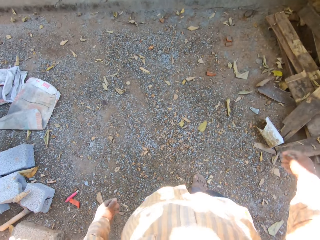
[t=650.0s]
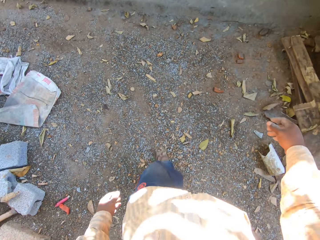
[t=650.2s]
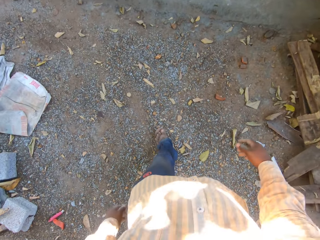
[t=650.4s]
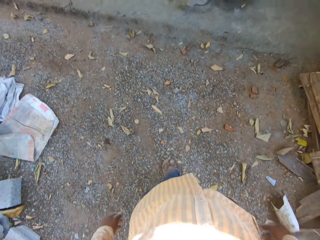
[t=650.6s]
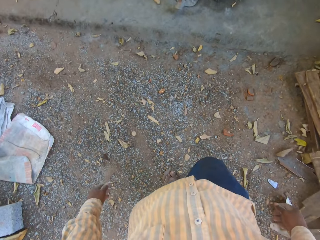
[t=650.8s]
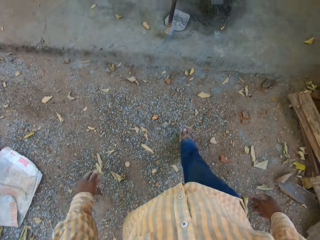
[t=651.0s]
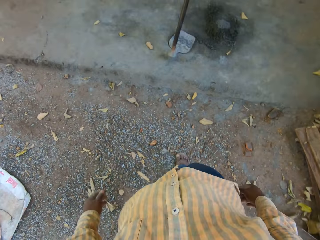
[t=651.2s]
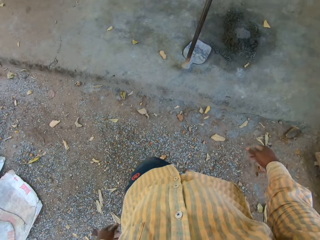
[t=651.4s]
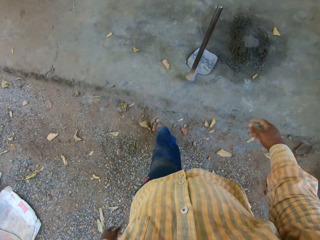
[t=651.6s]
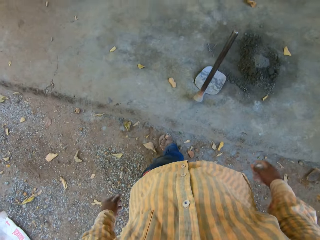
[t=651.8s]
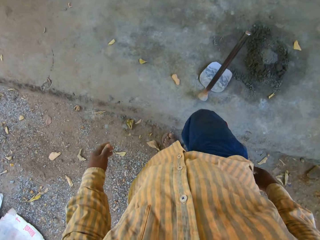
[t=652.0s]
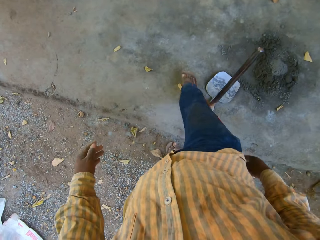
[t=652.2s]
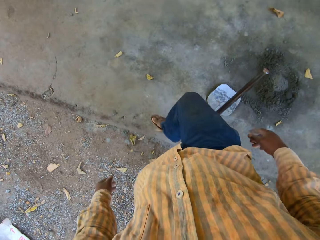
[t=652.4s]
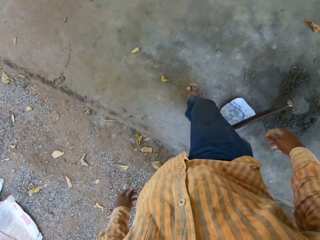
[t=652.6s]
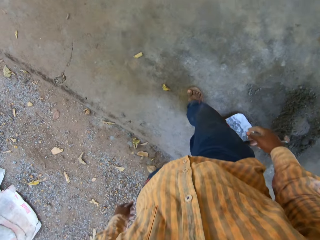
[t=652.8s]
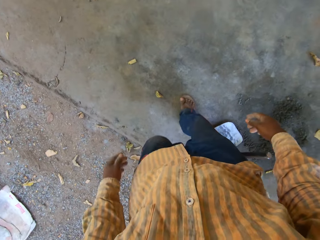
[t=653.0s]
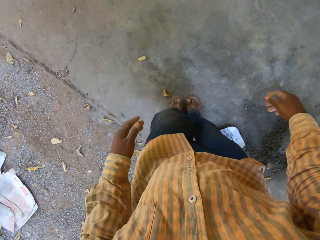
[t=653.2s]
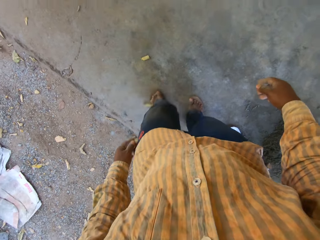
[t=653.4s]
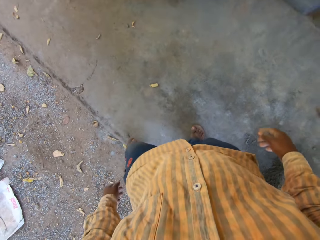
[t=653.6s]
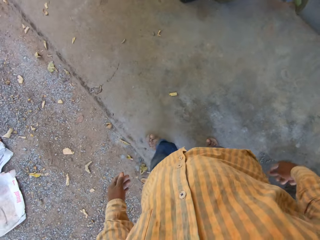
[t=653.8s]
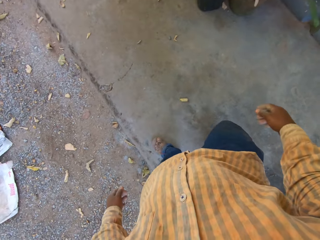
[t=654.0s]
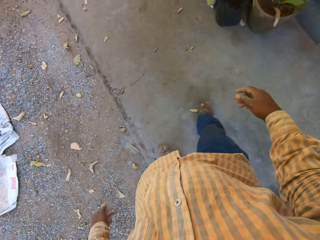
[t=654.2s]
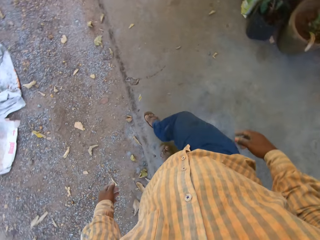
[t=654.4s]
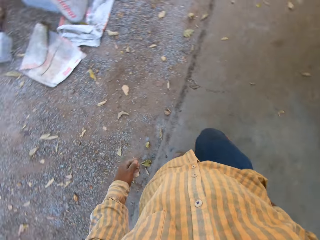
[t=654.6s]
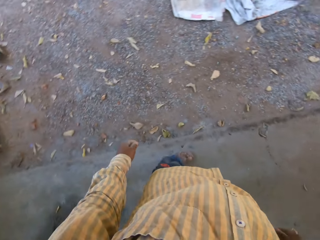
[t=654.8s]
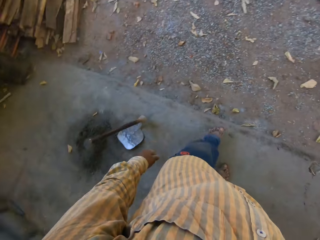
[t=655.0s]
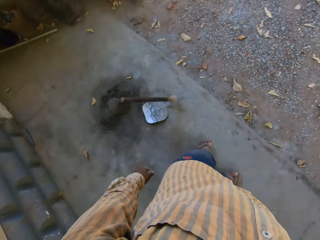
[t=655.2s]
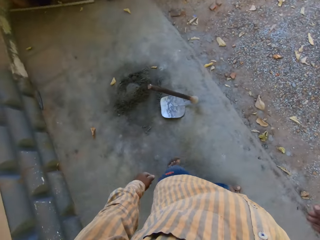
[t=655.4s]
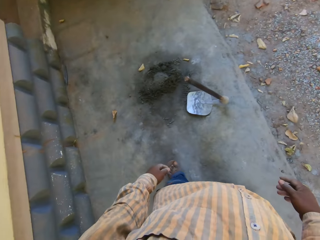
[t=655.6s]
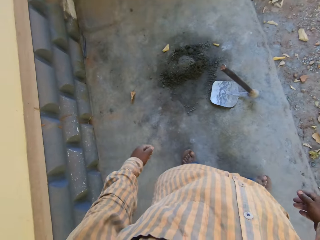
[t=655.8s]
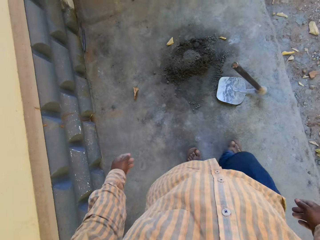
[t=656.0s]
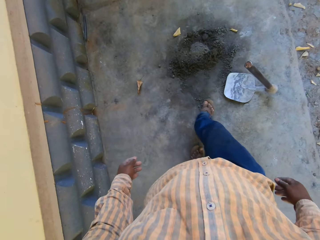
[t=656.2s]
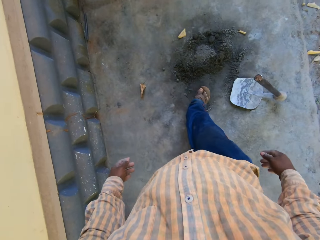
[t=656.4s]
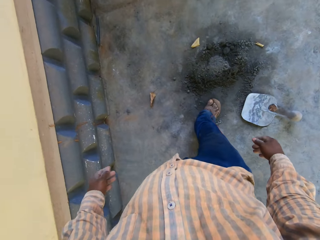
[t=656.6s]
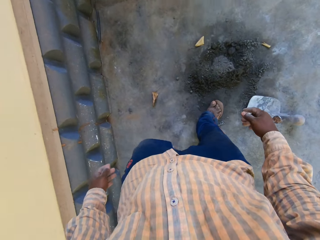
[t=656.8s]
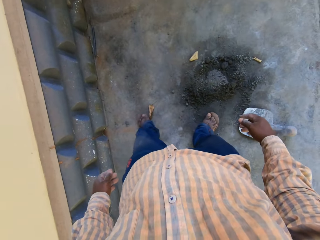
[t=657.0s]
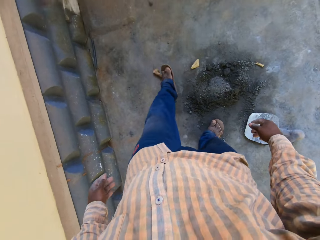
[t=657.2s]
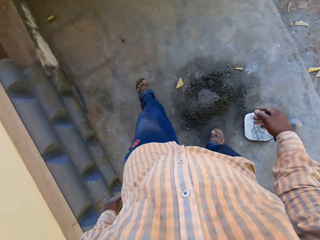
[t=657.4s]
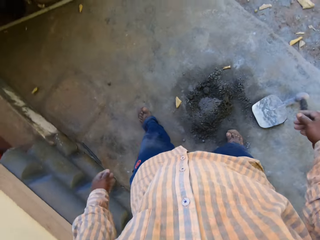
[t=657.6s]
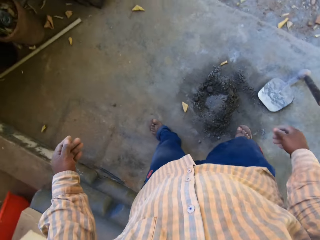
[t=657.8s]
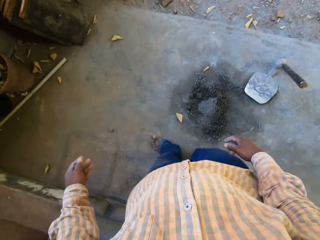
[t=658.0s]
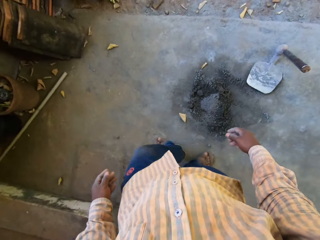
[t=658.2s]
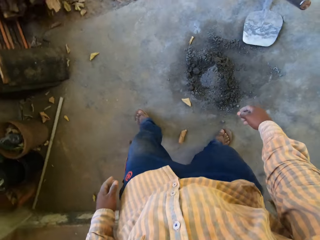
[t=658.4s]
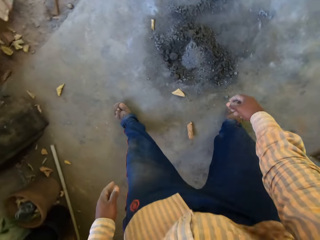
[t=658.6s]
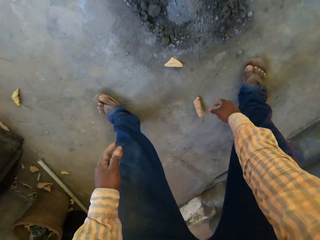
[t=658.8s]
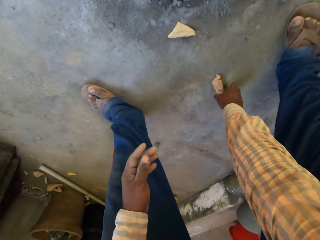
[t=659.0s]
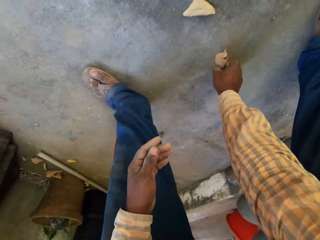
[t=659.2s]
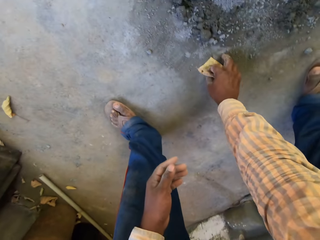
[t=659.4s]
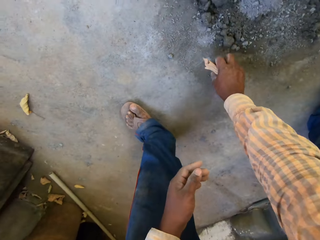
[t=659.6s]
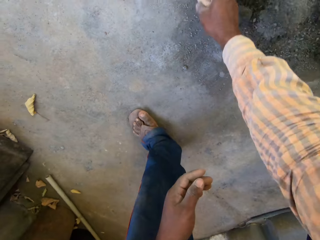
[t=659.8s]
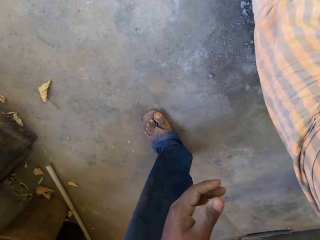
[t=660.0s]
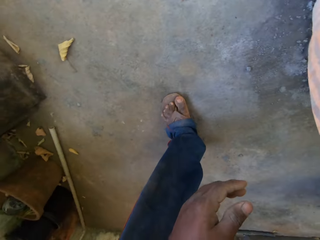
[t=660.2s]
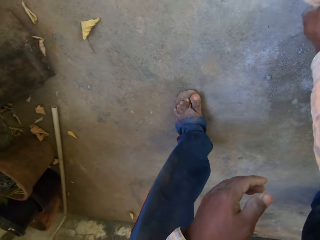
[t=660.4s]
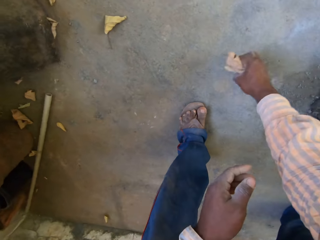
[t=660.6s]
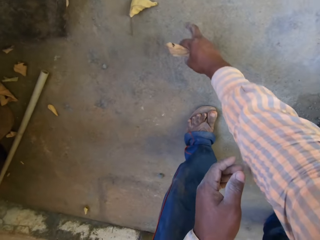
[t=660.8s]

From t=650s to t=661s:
The camera wearer kicks some dried leaves on the floor with his right leg. He kicks a dried leaf on the floor with his left leg. He picks some dried leaves from the floor with his right hand.

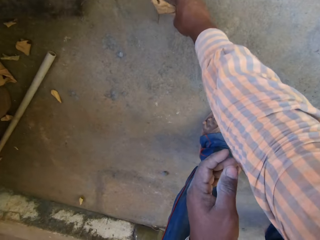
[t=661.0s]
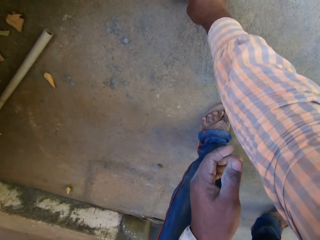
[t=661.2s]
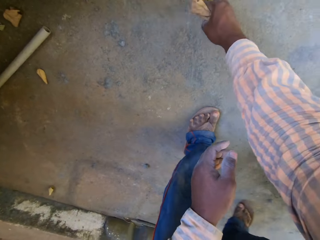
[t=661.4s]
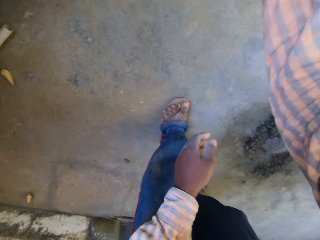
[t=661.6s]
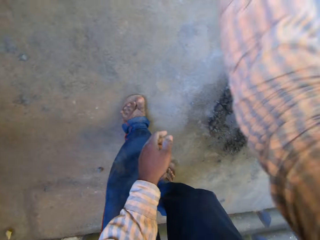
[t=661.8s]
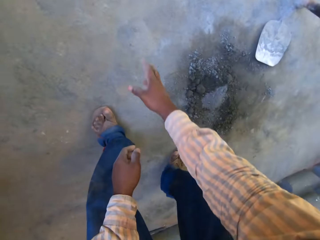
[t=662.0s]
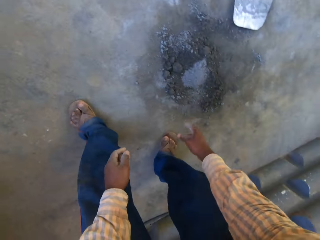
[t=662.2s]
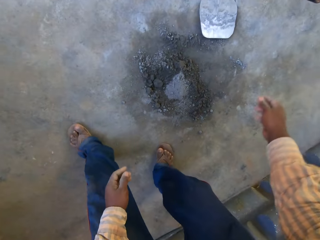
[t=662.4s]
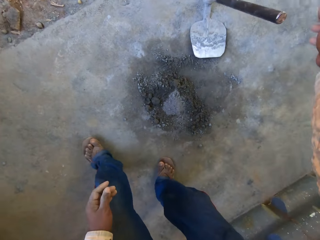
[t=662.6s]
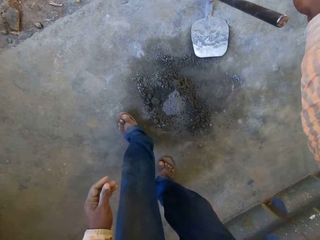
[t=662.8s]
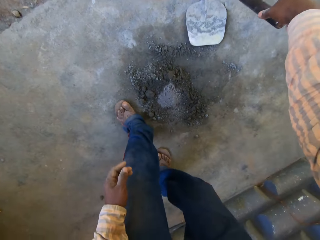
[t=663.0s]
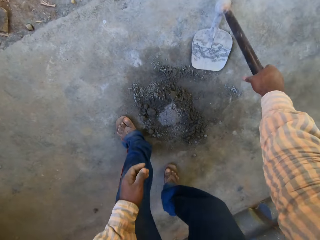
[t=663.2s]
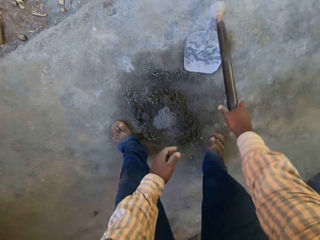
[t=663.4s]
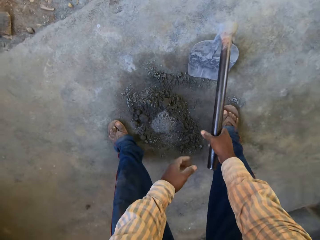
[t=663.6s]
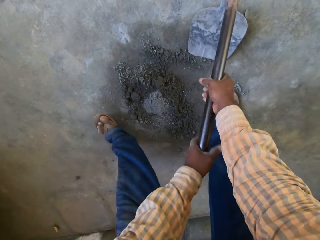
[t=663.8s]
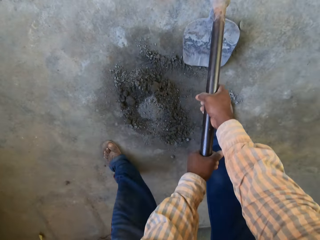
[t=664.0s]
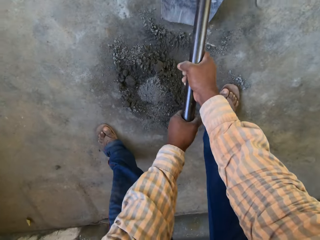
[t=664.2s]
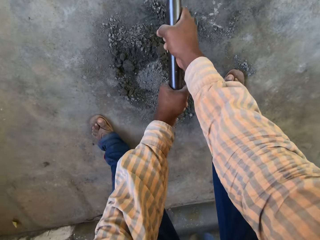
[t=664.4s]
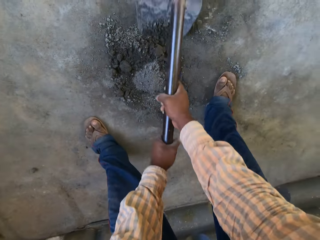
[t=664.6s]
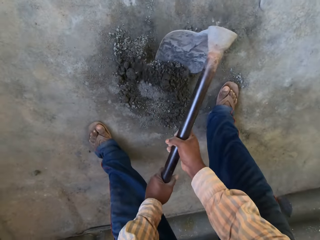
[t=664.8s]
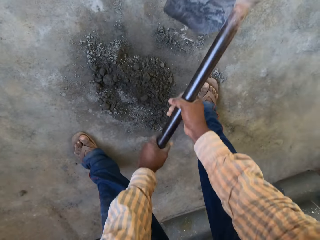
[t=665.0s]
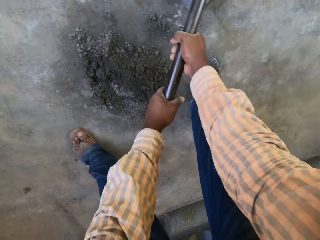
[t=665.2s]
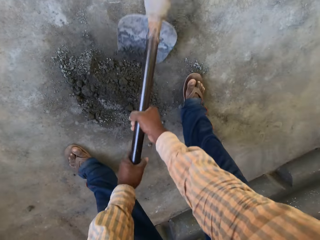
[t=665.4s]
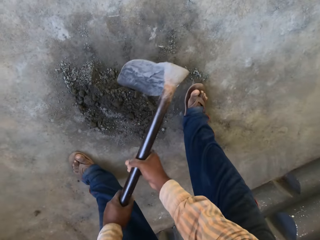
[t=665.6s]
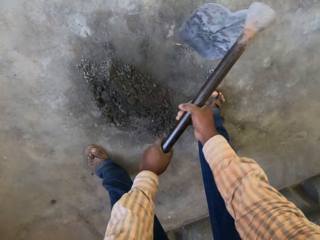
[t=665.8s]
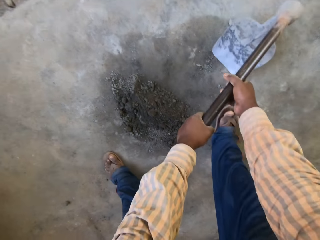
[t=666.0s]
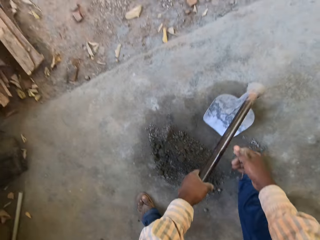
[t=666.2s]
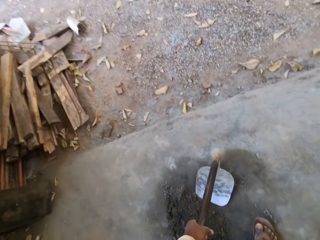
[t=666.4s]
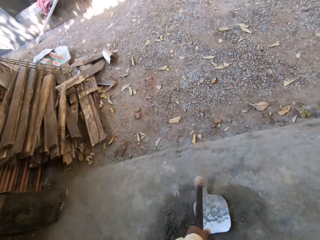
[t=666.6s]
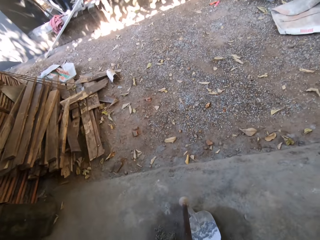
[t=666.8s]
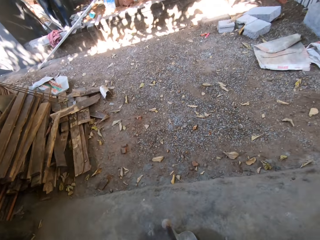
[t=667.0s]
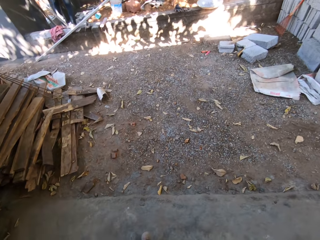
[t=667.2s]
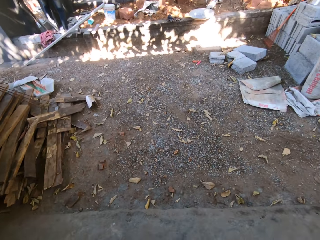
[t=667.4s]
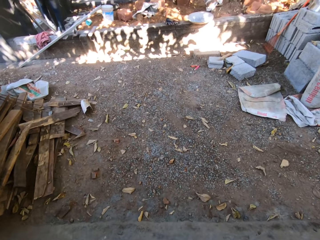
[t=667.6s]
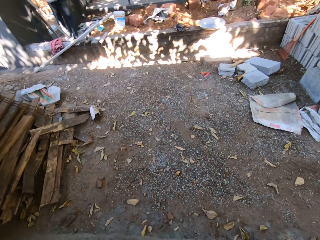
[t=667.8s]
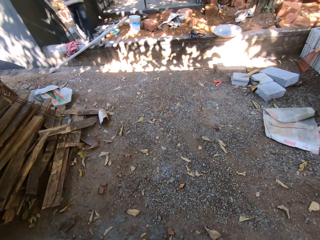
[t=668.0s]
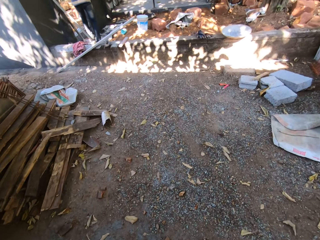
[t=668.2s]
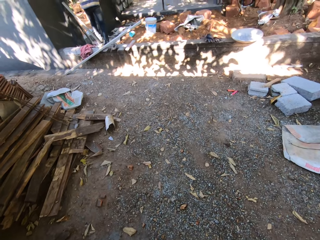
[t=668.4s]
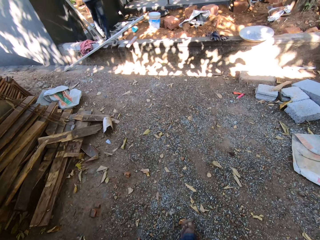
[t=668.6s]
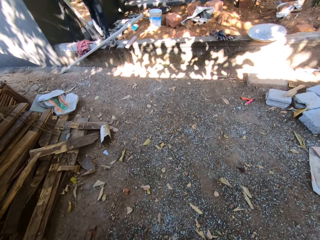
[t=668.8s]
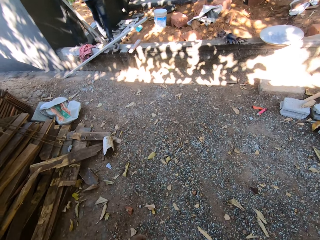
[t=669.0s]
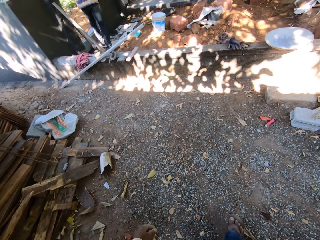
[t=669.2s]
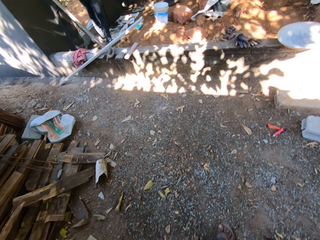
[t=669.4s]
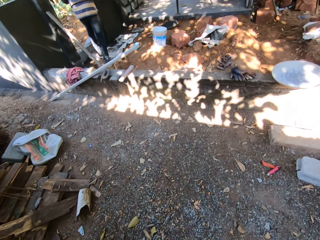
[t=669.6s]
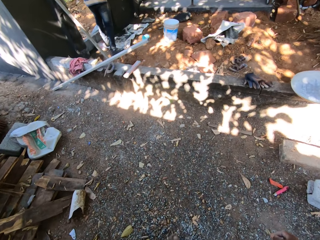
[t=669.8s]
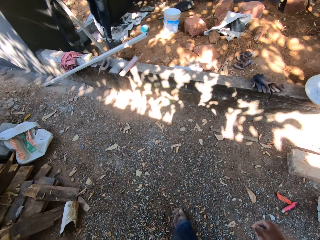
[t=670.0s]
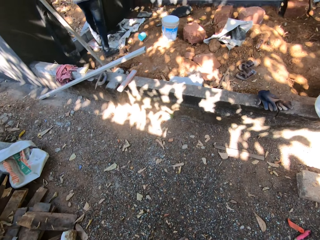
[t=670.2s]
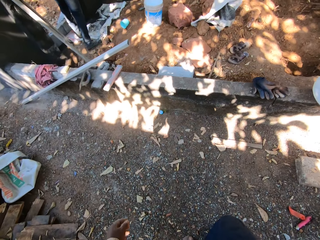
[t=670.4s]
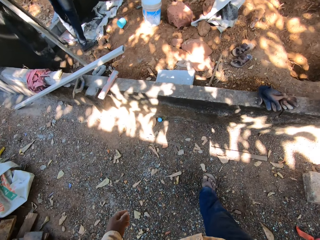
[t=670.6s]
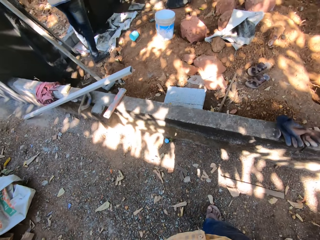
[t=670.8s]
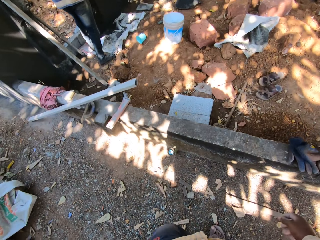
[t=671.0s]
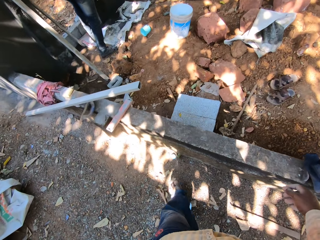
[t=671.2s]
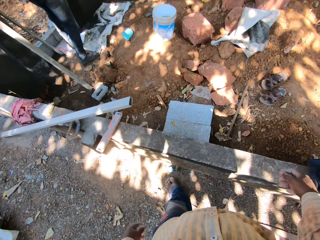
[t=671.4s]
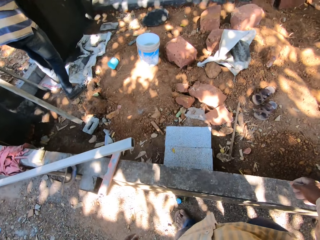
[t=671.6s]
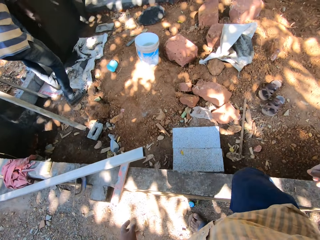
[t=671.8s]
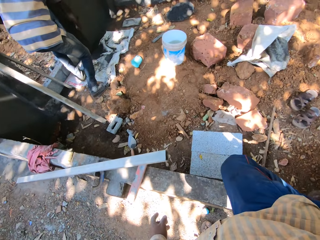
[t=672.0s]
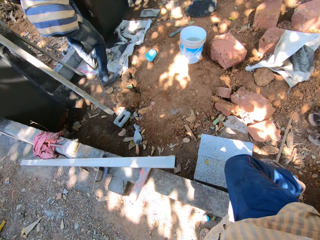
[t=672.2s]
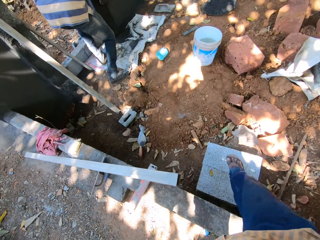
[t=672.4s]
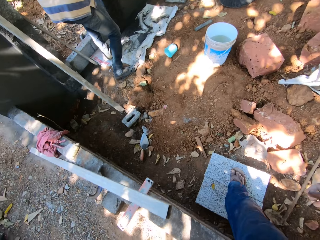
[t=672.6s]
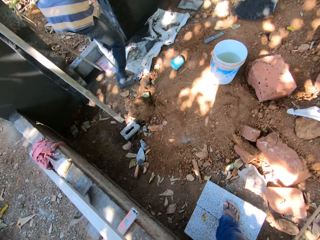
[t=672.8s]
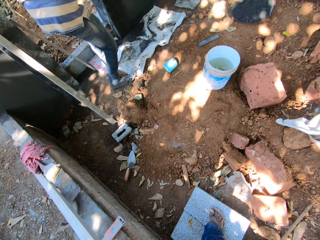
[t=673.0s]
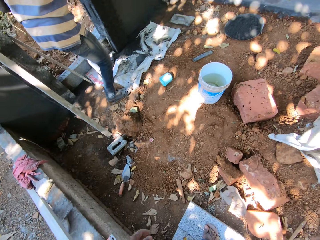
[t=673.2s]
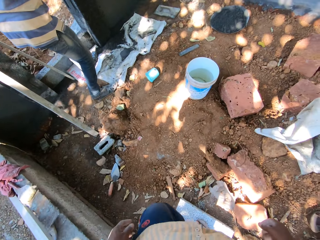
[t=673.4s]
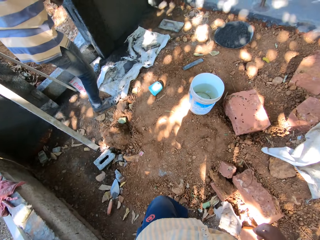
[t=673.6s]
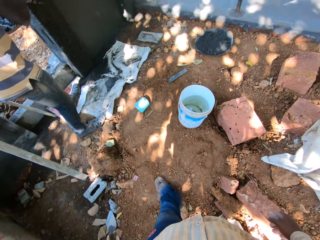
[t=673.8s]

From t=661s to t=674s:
The camera wearer throws the dried leaves away with his left hand. He picks up a hoe from the floor with his right hand. He holds the hoe with both hands. He collects cement mortar. He mixes concrete on the floor with the hoe in his hands. He talks to a man. He walks.
